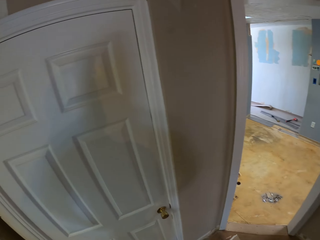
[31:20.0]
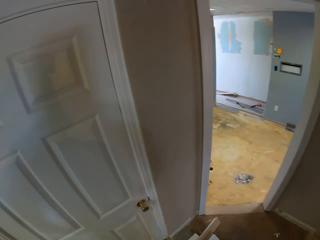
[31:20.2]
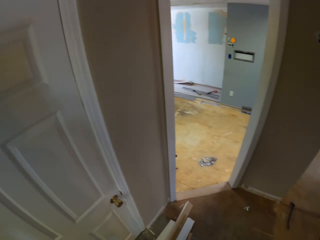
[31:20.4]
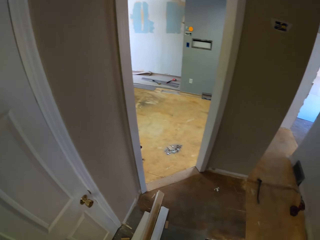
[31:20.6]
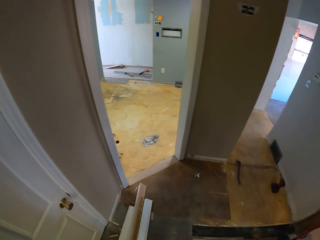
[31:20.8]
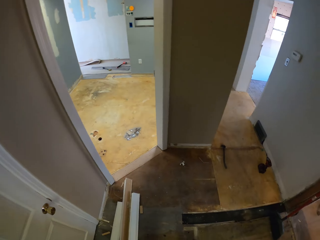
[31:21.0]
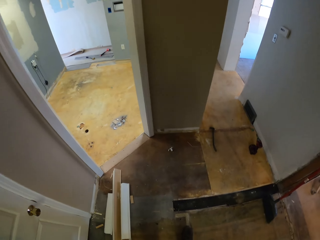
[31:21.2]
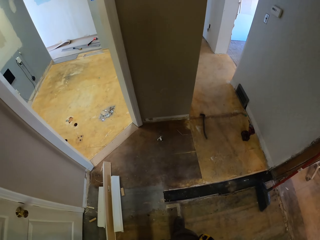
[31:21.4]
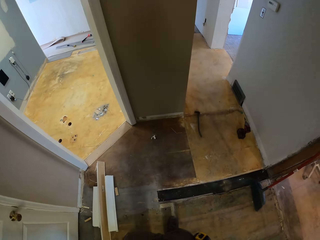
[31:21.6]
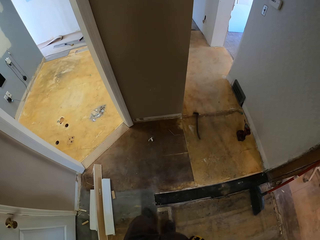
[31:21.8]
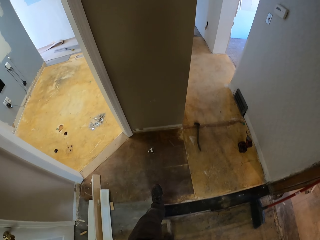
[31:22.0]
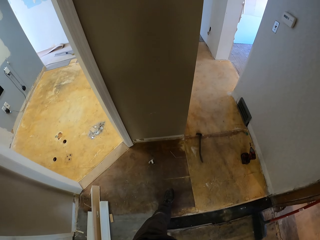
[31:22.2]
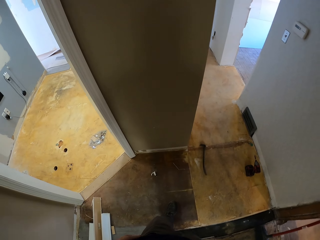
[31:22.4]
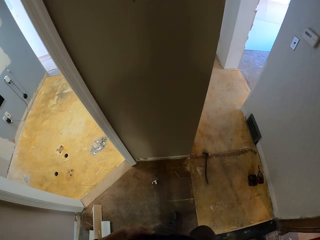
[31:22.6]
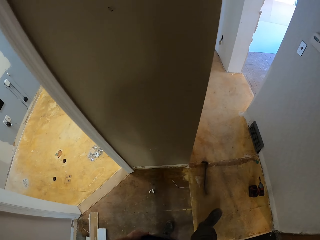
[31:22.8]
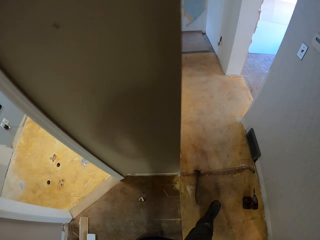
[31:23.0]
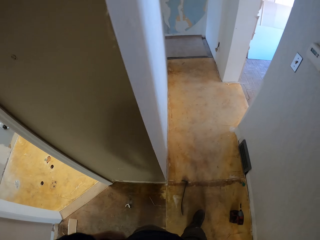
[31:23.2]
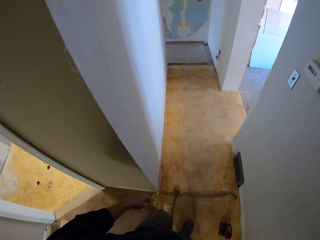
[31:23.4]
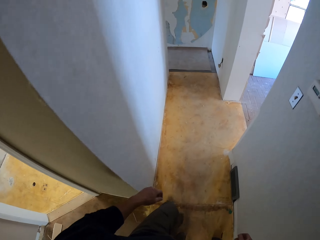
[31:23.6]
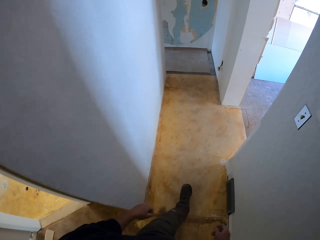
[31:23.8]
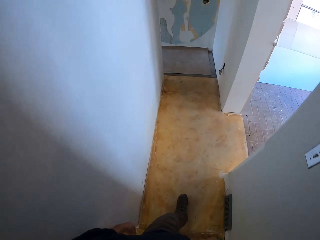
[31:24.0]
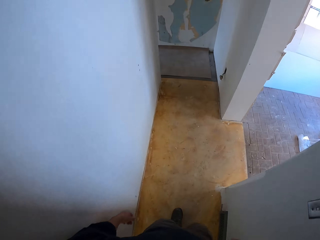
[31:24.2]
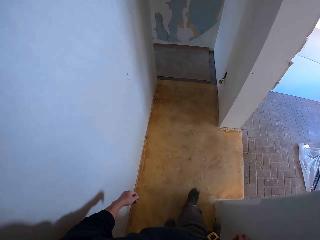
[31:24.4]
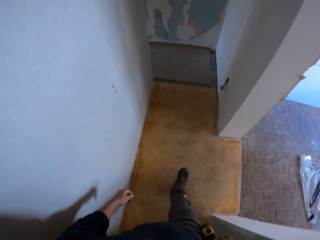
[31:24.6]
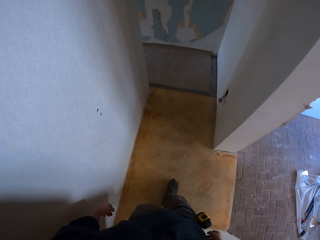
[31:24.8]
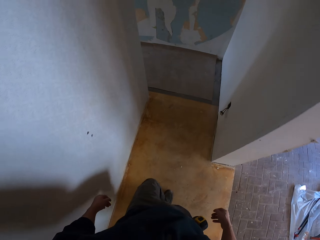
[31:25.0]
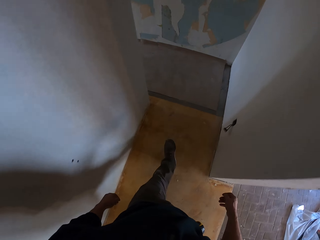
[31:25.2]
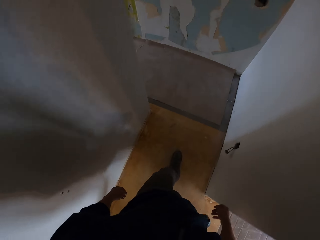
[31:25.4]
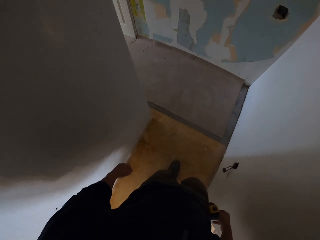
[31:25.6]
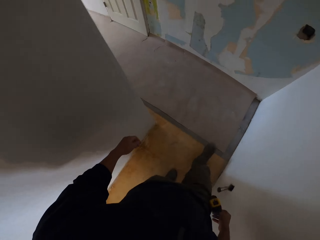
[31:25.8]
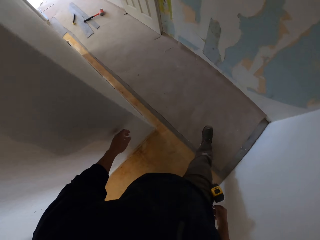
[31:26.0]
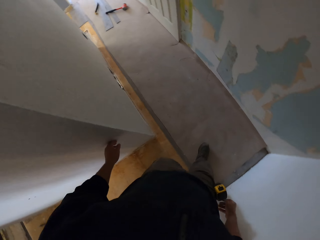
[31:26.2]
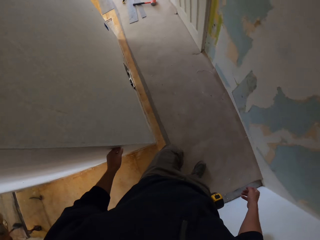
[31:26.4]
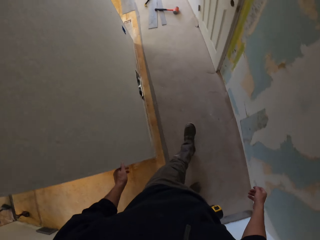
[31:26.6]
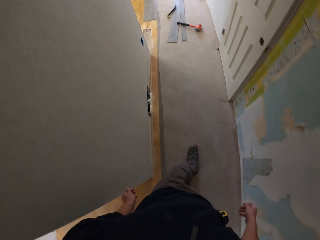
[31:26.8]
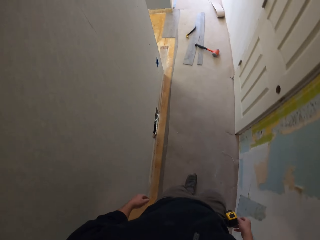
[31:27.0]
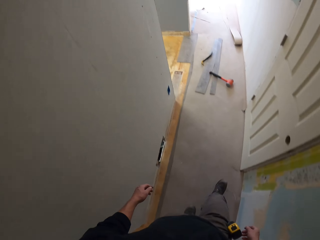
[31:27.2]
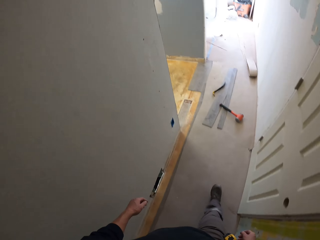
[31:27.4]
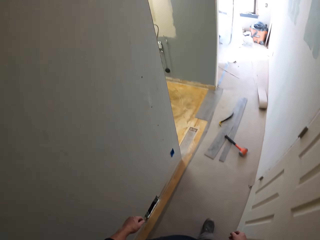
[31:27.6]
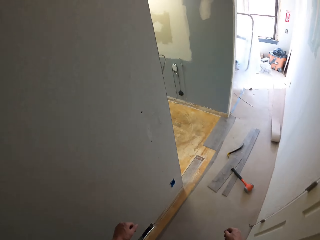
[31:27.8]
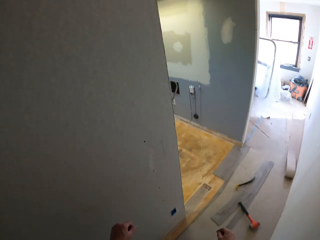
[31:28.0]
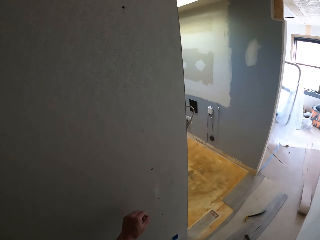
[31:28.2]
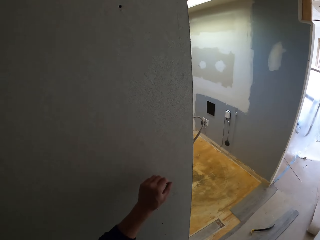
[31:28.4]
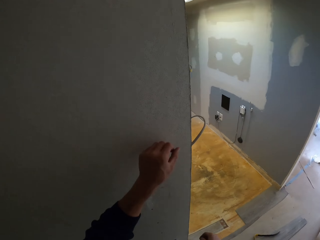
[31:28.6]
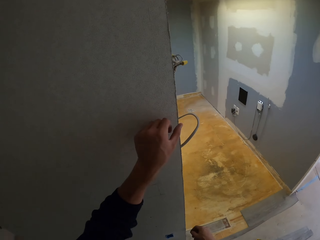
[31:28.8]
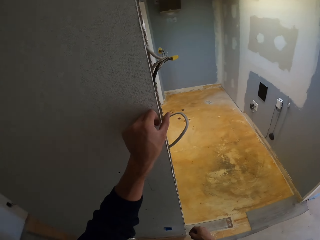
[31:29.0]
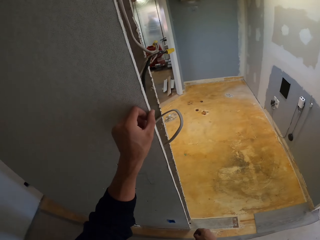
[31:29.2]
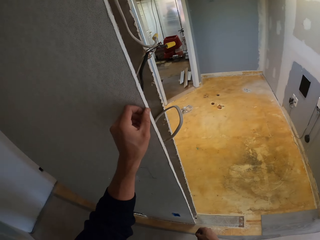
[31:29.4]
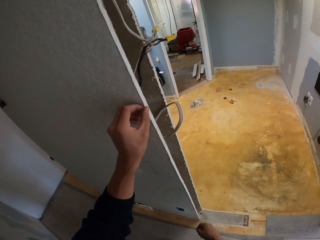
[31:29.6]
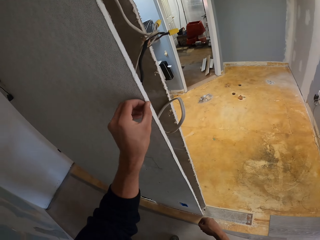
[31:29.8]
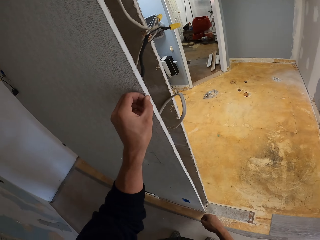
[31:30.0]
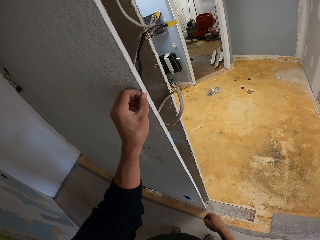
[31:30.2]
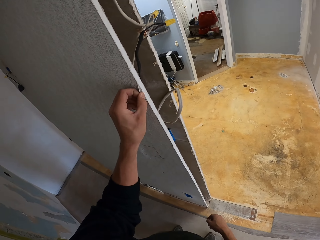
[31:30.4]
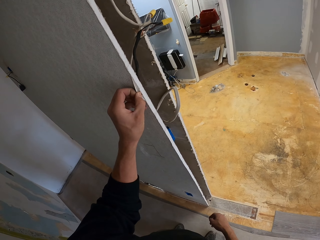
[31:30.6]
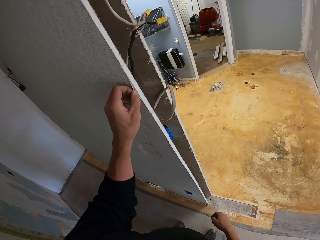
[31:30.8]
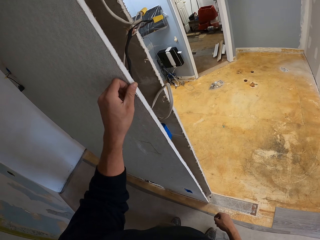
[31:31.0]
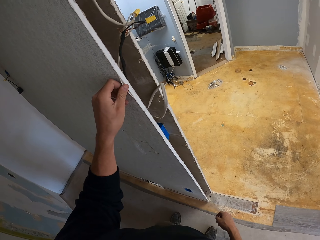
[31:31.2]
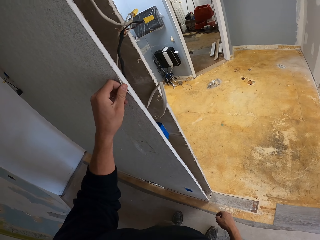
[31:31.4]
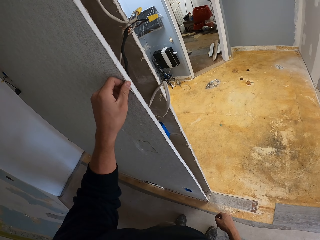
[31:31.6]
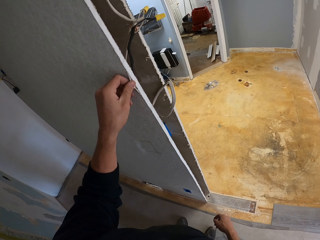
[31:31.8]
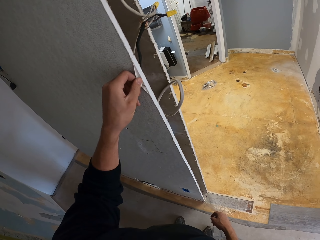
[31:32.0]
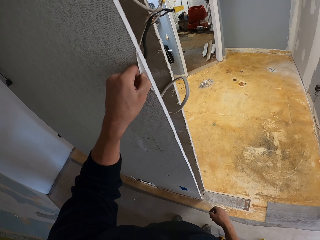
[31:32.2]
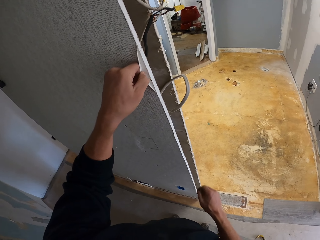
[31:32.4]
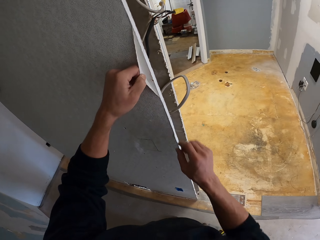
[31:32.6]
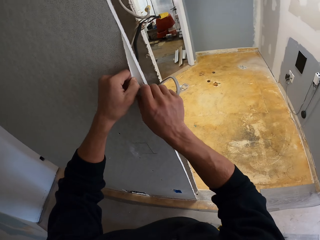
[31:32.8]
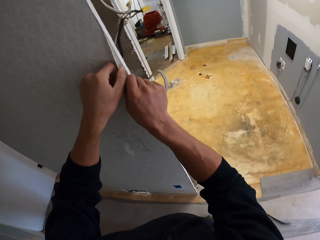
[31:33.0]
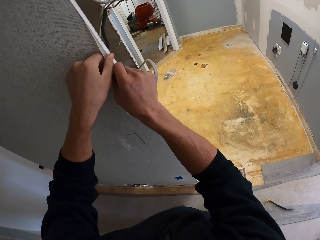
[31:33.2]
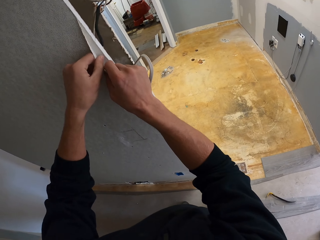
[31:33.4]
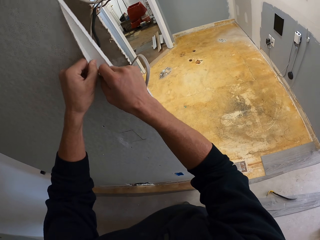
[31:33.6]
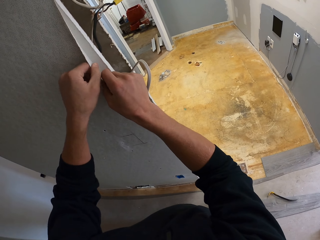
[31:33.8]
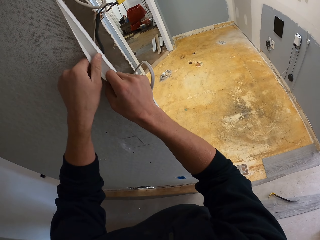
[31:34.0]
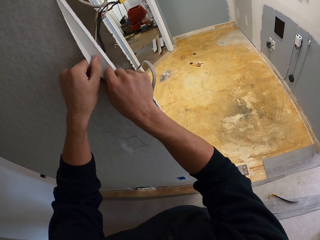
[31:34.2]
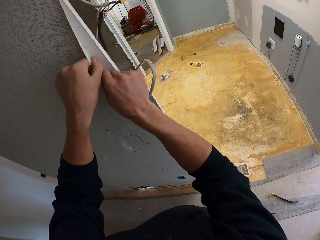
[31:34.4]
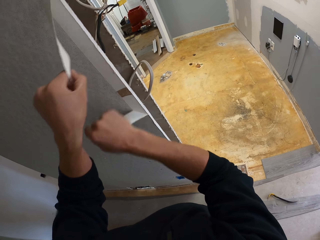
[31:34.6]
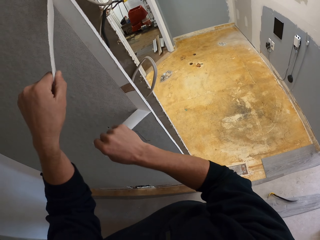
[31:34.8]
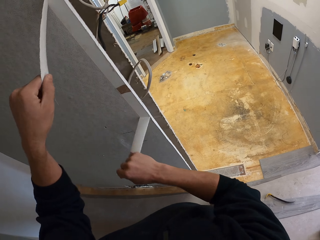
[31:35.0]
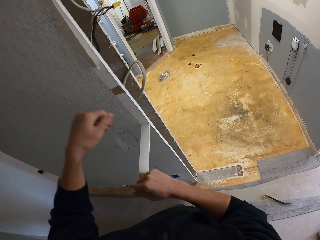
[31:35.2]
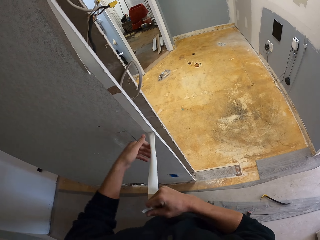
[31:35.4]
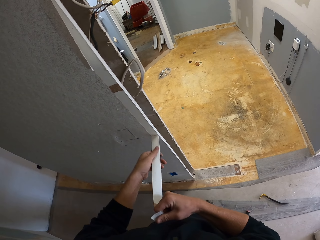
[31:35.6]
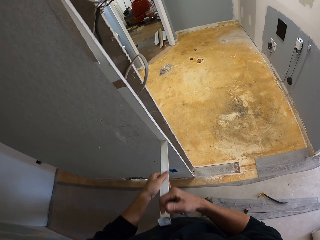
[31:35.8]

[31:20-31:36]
The camera wearer walks. They remove the wallpaper.

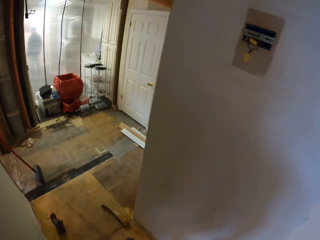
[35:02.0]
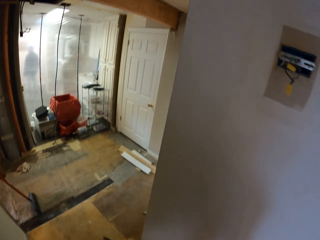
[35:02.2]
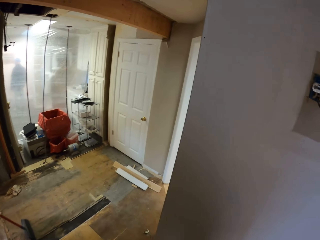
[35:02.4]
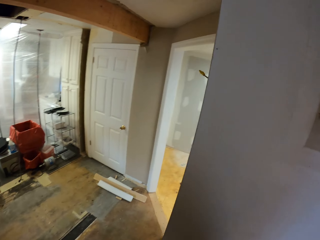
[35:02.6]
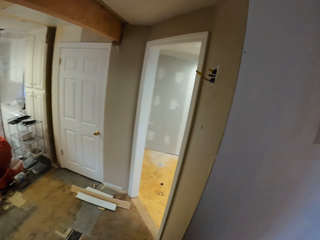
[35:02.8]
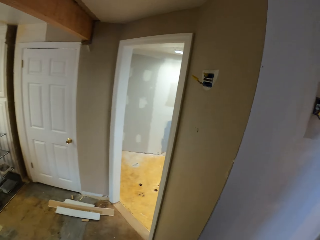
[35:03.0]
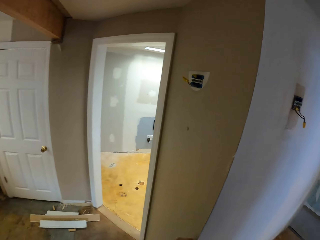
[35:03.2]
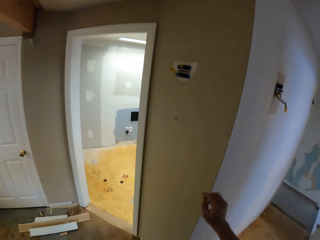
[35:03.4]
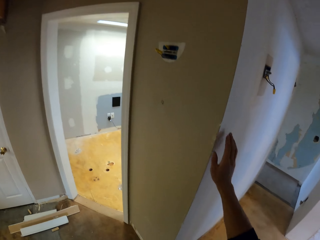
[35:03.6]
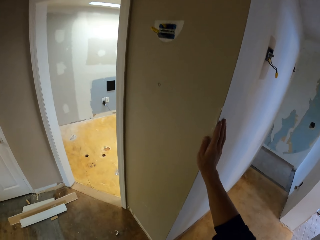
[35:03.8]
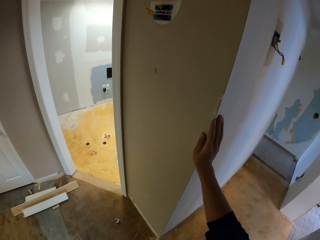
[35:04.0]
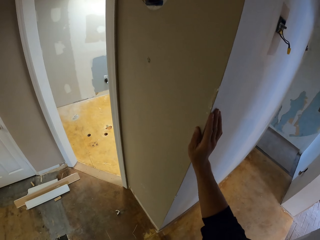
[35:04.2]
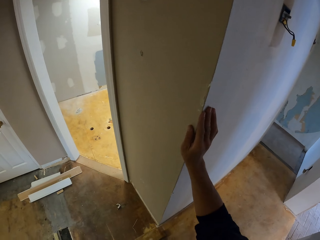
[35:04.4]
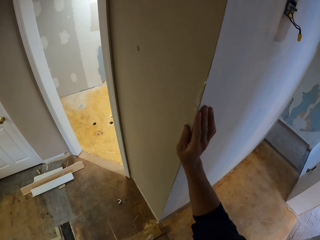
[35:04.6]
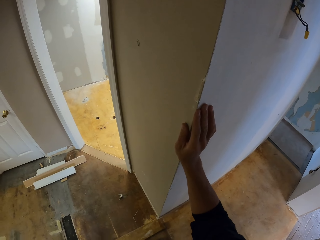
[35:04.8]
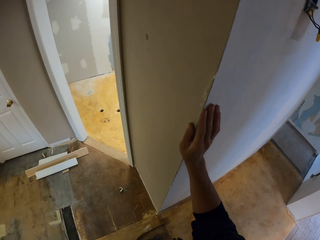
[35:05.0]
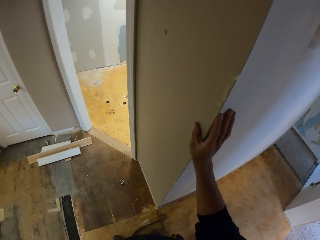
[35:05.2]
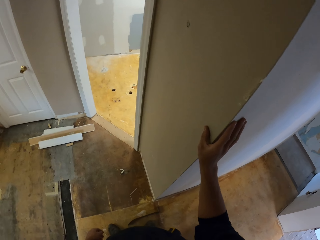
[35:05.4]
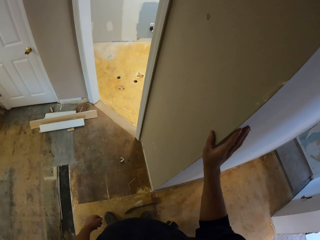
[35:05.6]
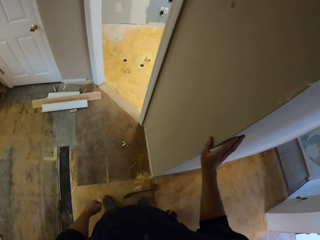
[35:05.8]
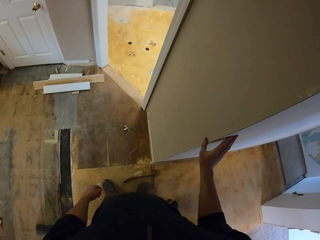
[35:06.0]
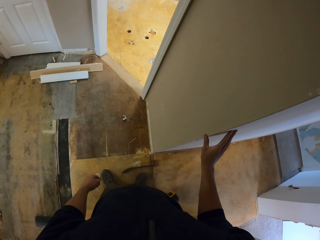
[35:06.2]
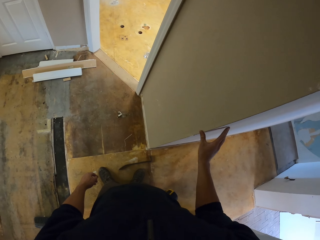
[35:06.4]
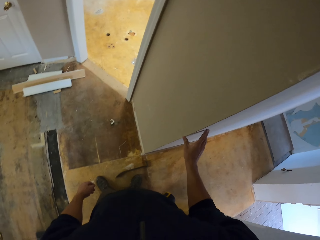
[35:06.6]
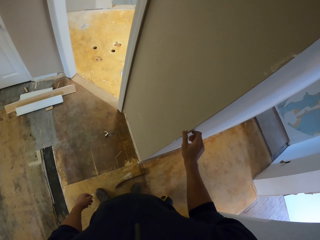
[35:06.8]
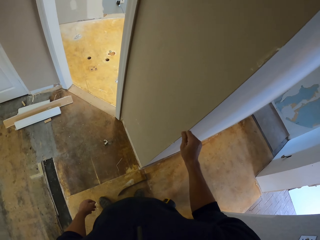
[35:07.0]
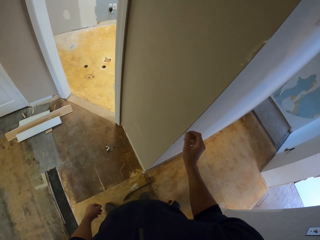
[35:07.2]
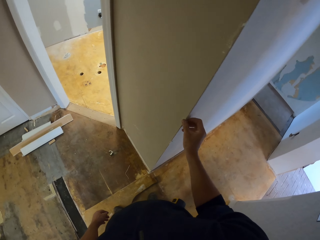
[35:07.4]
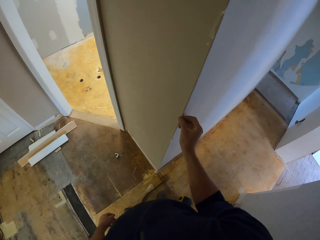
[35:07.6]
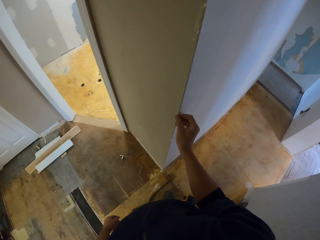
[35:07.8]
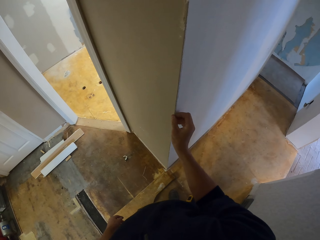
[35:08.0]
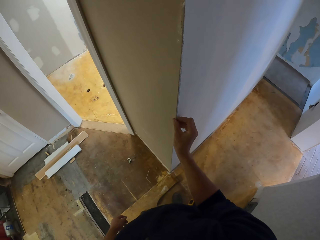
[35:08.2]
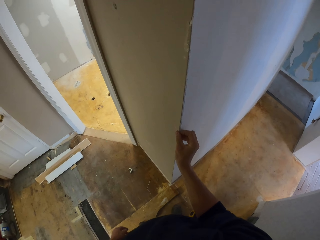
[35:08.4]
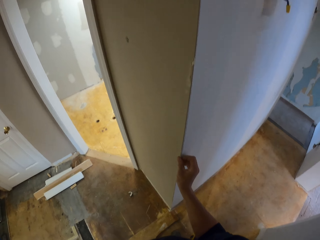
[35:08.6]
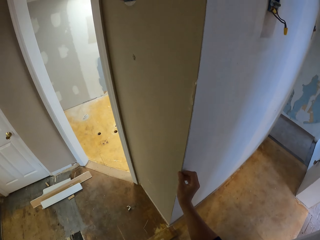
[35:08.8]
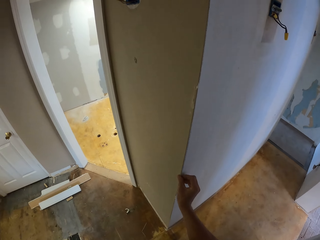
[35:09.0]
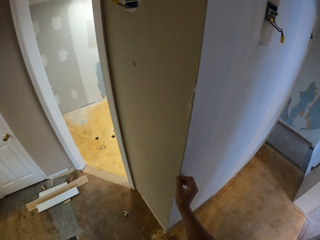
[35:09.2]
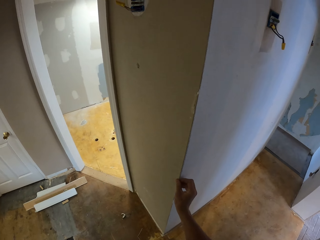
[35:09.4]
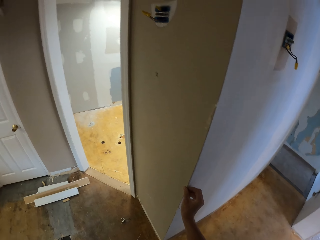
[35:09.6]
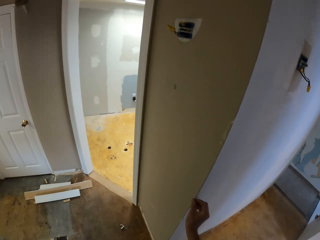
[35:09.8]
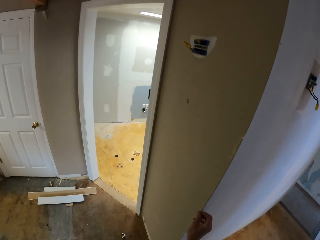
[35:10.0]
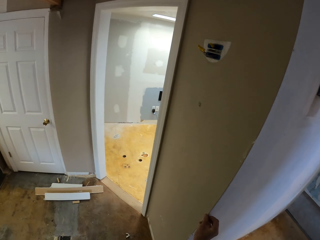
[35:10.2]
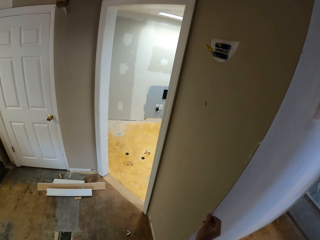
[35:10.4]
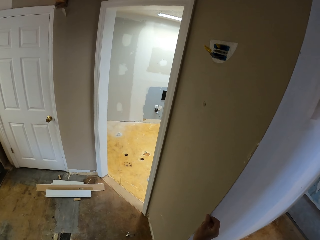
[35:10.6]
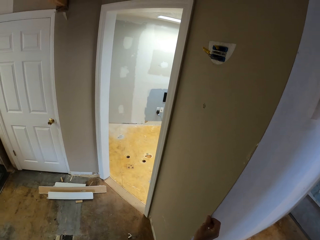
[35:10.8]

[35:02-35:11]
The camera wearer touches the wall.
